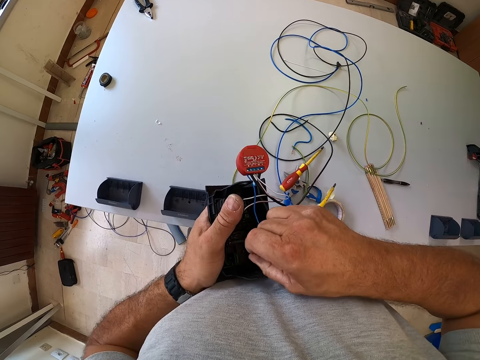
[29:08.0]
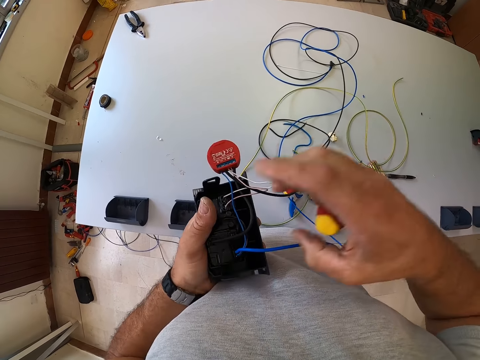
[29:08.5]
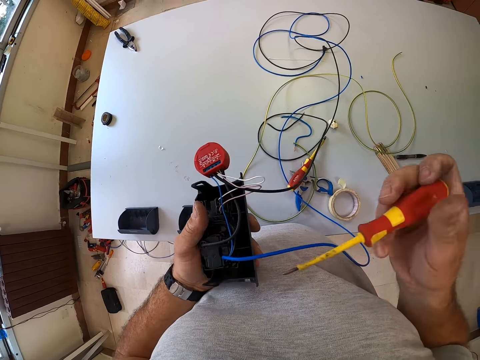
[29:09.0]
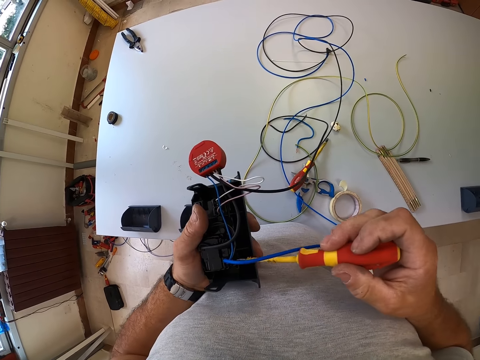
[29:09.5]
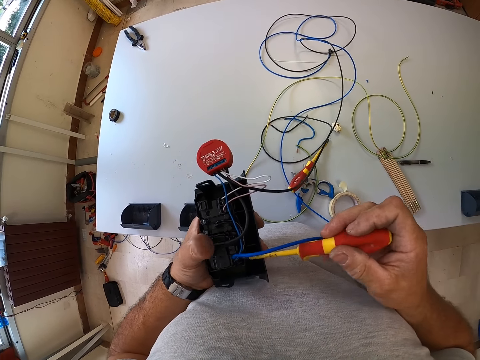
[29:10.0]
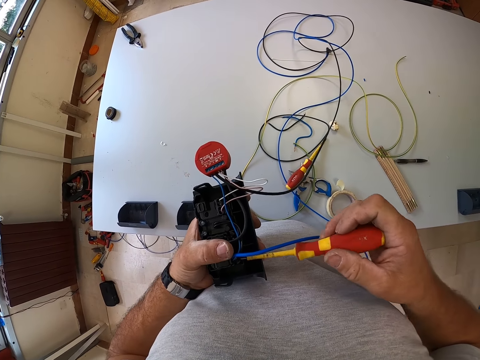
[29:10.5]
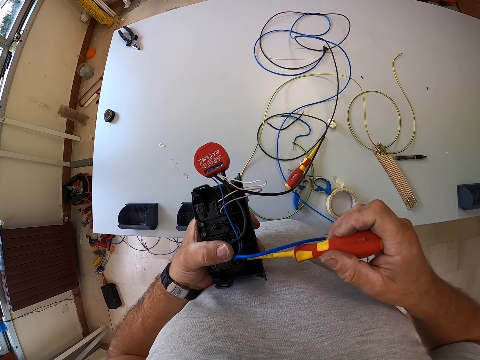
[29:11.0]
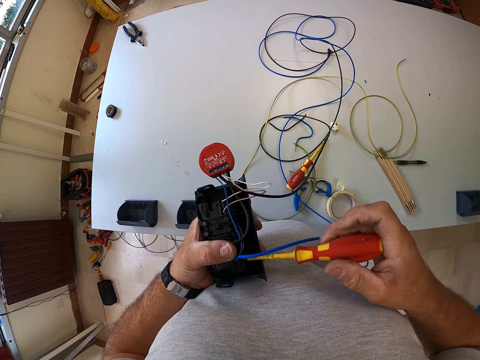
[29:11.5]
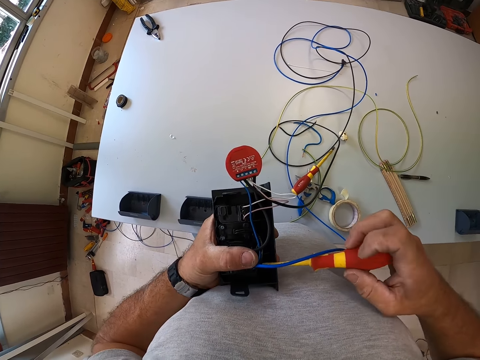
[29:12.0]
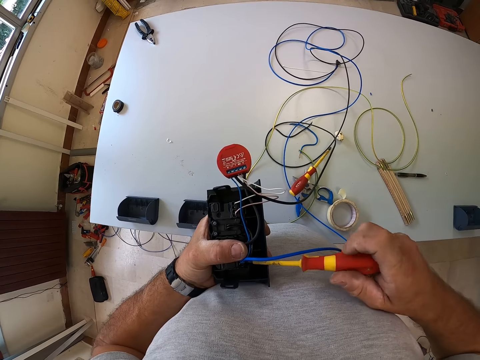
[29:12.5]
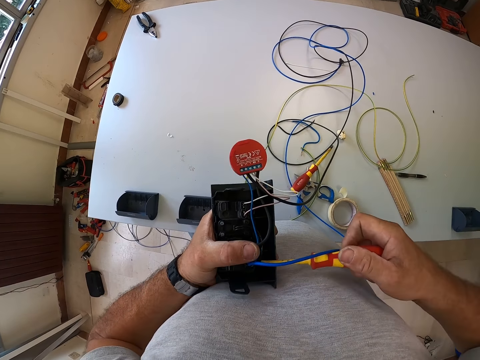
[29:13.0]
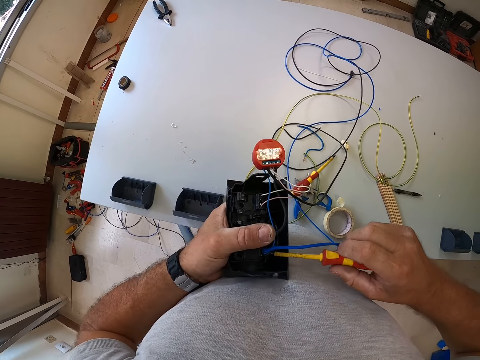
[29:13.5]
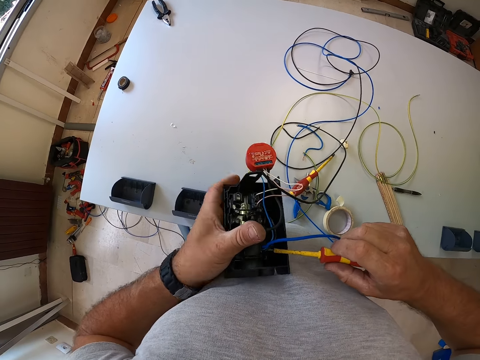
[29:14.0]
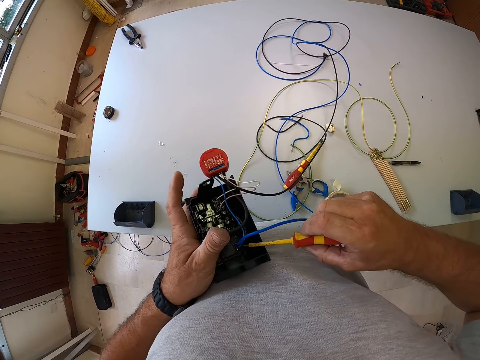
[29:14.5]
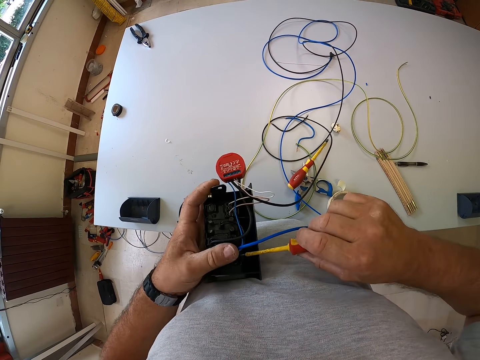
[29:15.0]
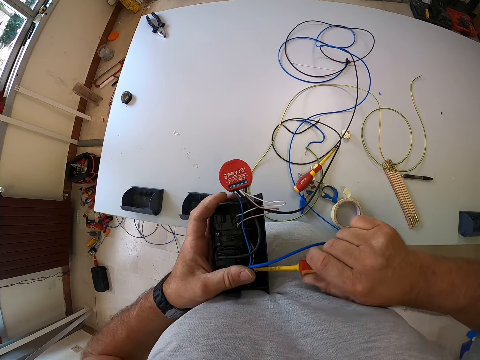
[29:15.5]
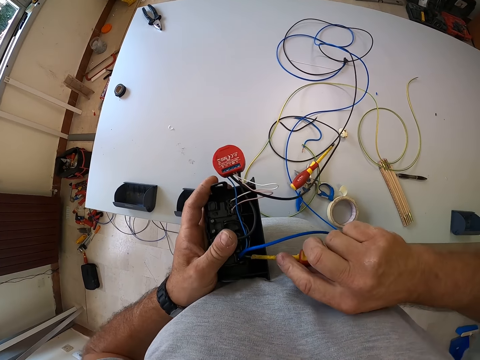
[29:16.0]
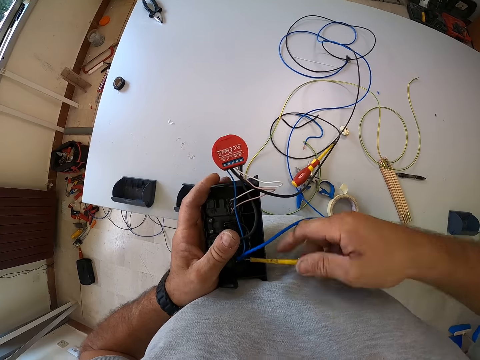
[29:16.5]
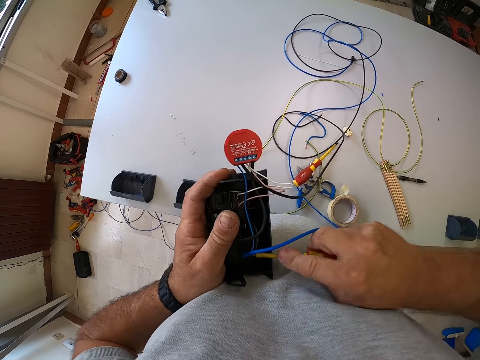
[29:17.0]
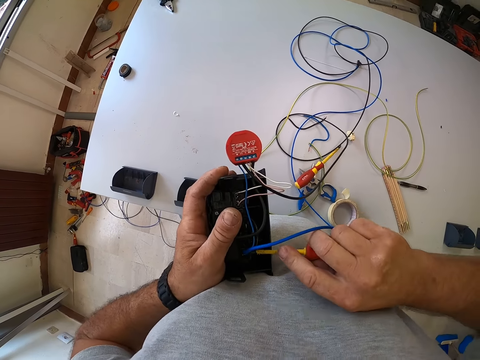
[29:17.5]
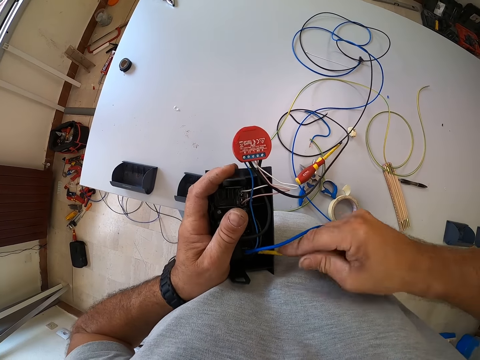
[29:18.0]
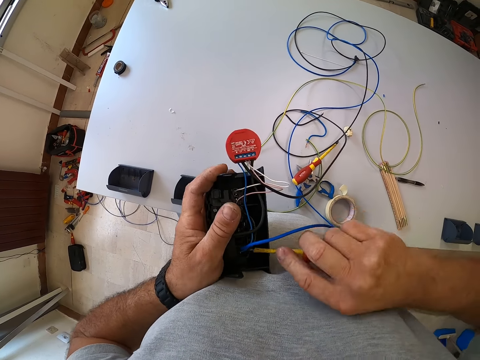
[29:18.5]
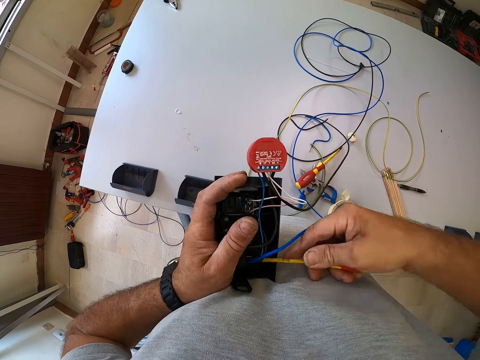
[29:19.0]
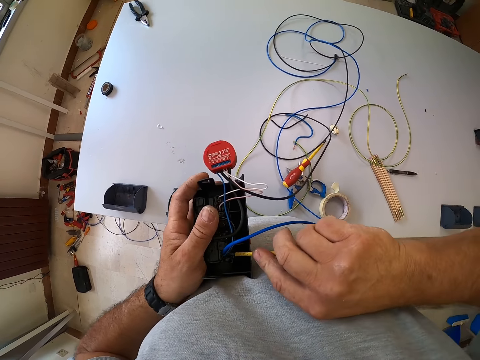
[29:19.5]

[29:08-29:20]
The camera wearer withdraws his hand from the cable. He inserts the screw in the socket. He tightens the screw of the socket with the screwdriver.

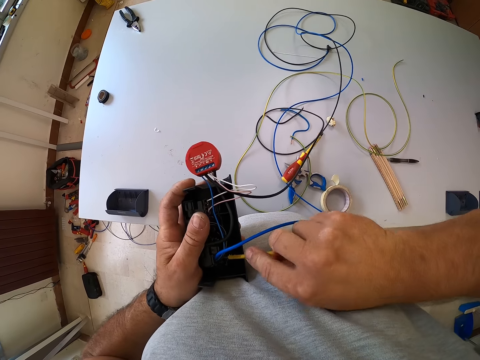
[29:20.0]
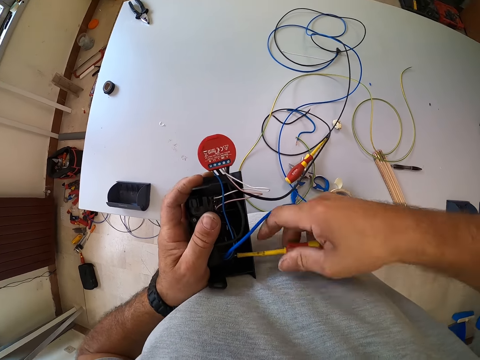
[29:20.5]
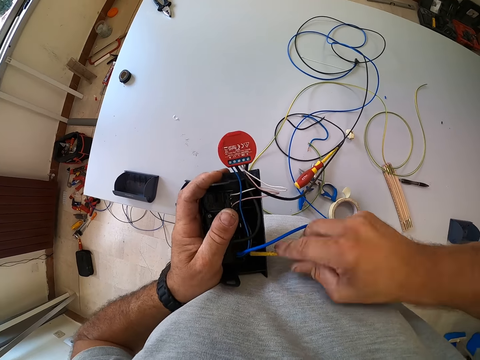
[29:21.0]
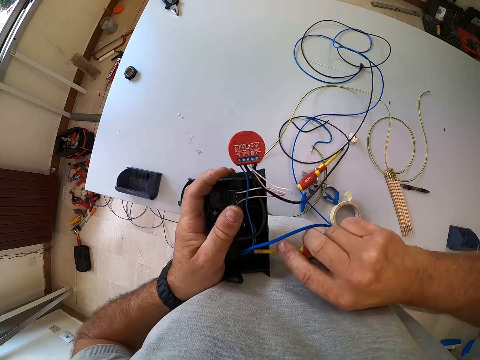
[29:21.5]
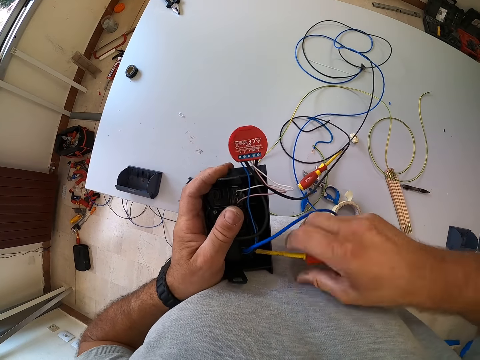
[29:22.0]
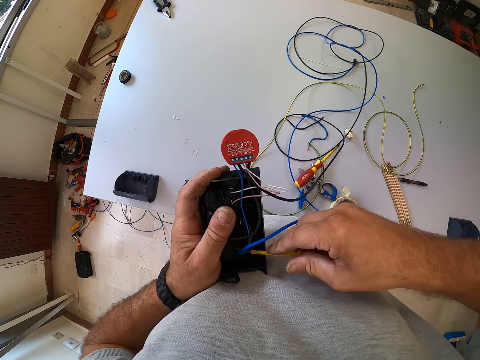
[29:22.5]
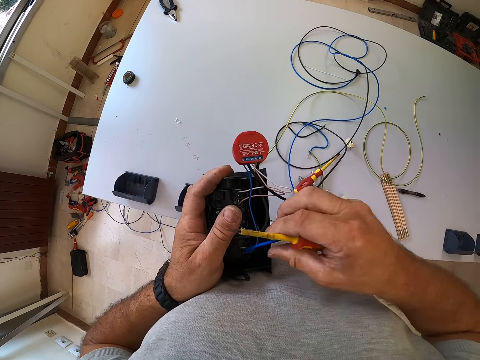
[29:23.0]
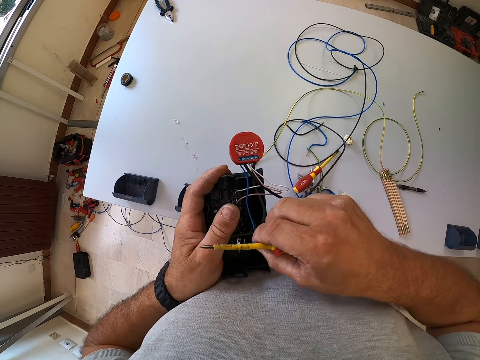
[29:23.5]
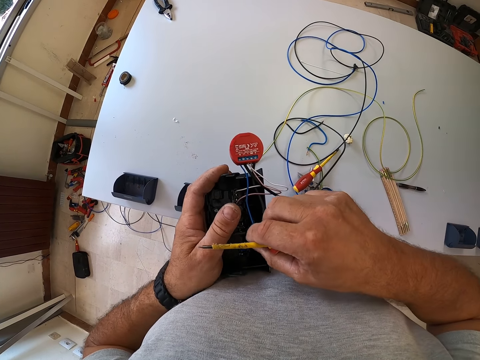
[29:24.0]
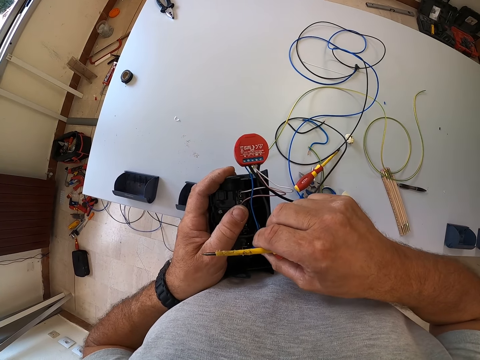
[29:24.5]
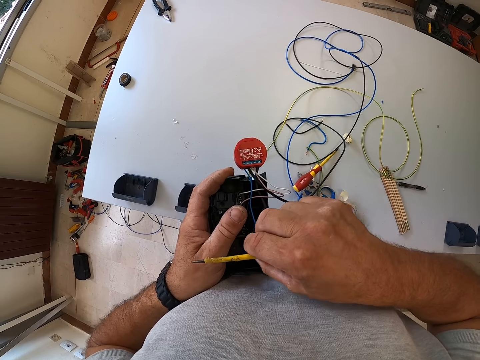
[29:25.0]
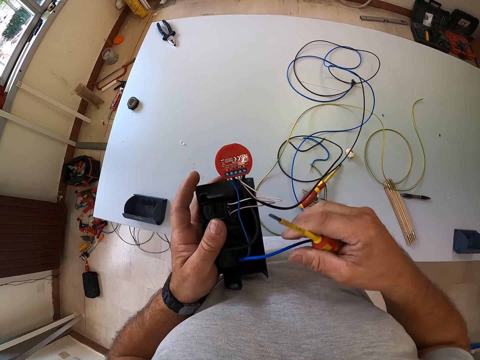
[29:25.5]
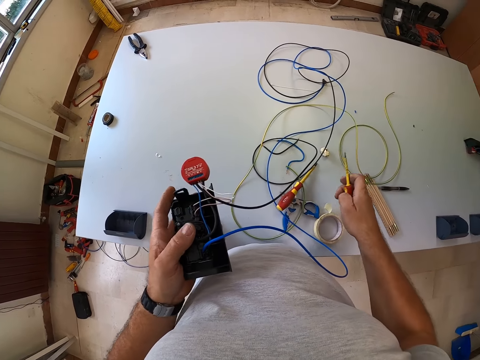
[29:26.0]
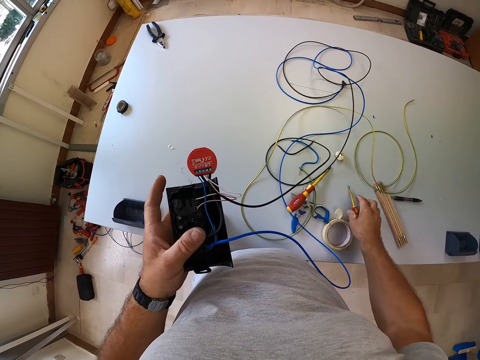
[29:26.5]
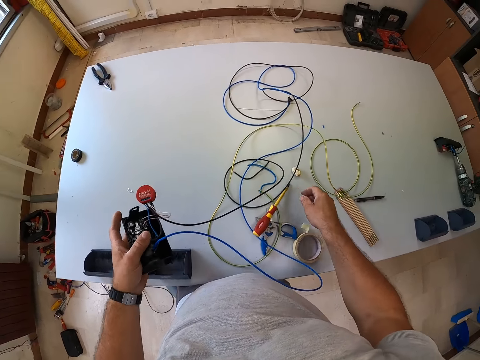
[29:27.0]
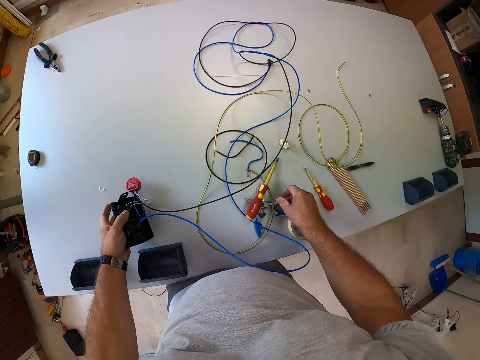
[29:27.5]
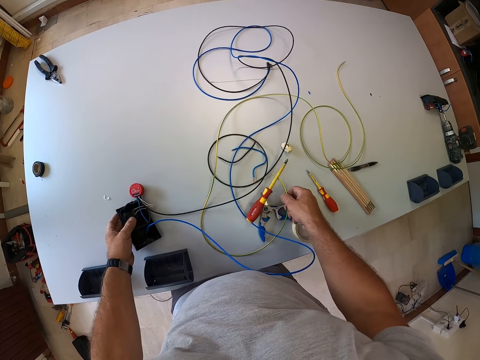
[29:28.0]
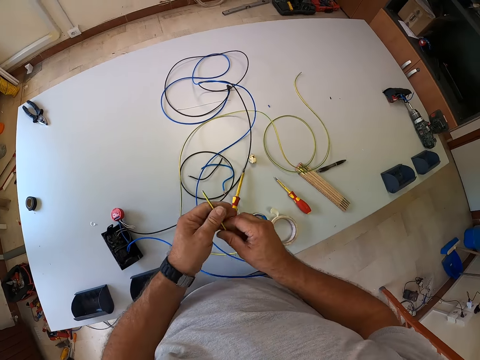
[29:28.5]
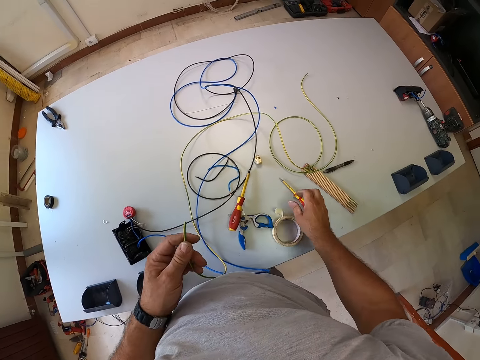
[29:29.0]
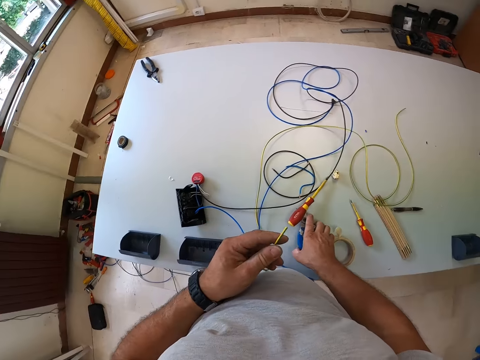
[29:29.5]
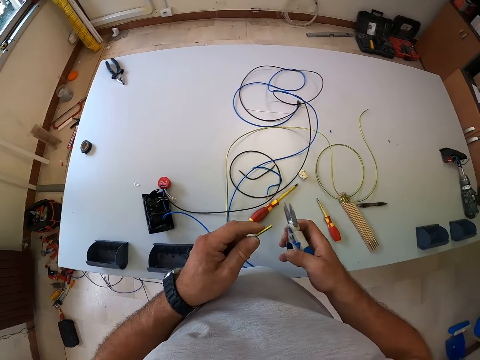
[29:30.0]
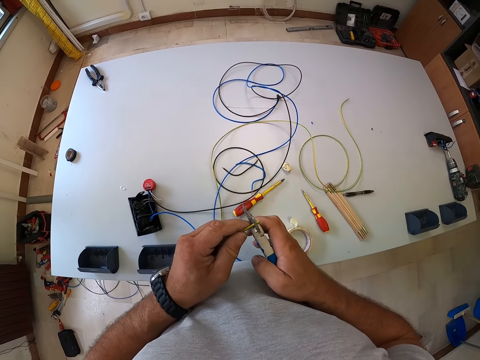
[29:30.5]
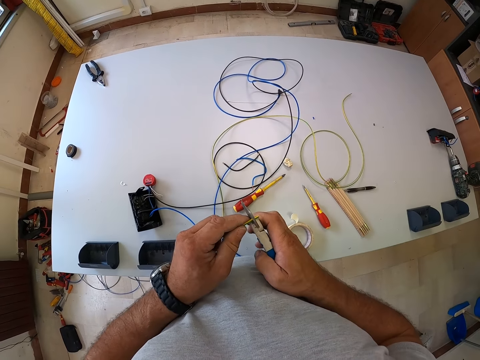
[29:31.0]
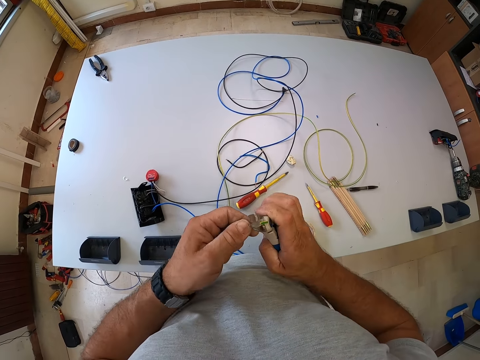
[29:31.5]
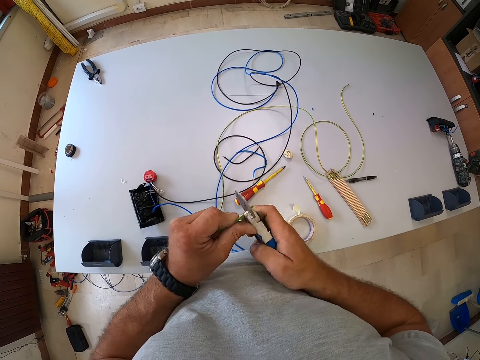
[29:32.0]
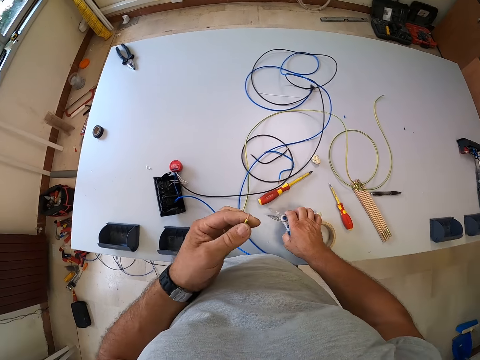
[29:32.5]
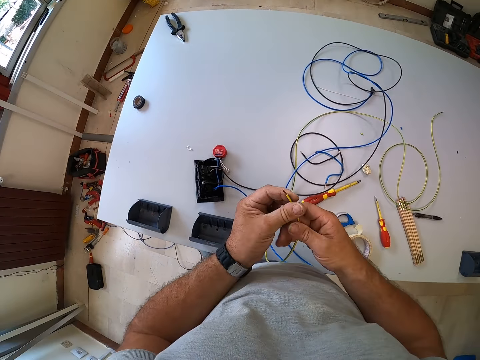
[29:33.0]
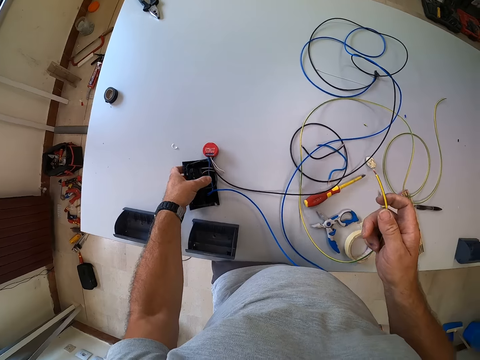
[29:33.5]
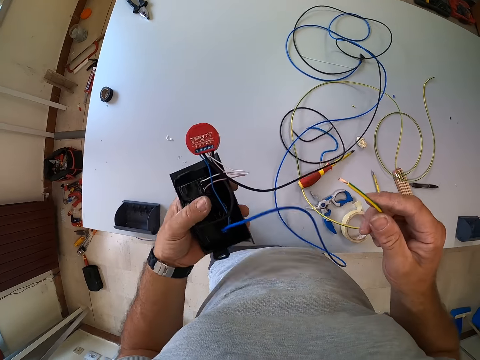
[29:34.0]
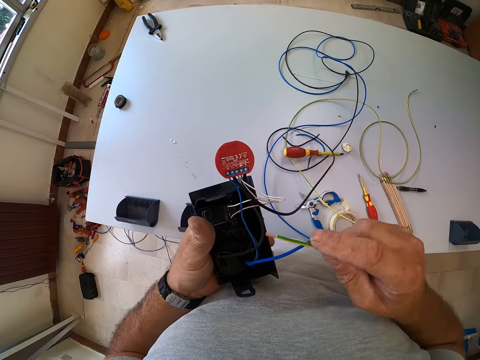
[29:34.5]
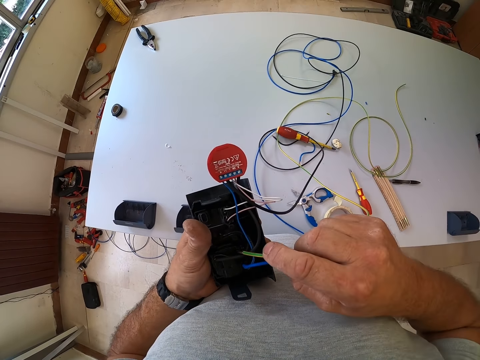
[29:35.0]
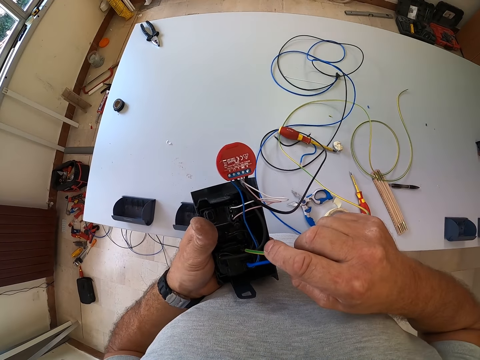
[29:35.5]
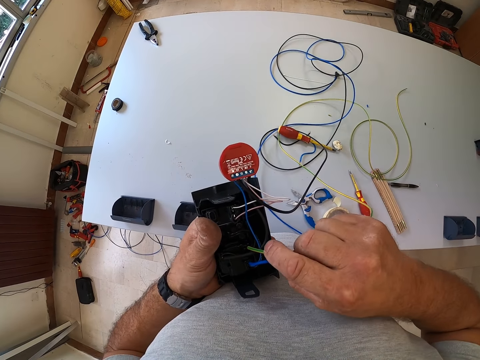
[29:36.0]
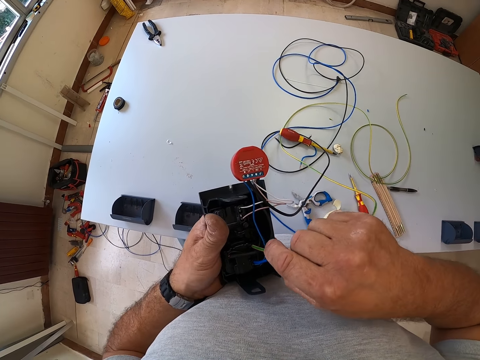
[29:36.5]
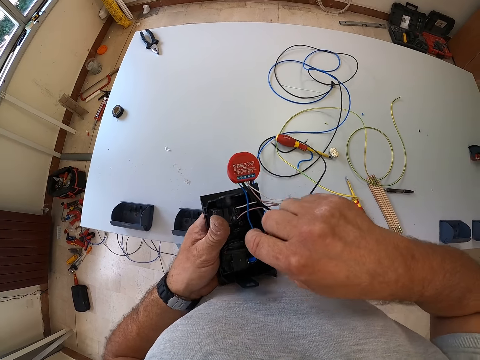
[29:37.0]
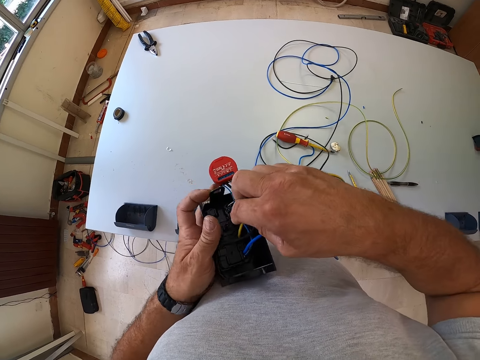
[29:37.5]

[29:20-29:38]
The camera wearer removes the screw from the socket. He picks up an electric cable. He checks the wire in the socket. He pushes the electric cable in the socket. He withdraws his hand from the cable. He drops the screwdriver on the table. He puts the screw on the table. He drops the socket on the table. He picks up the wire from the table. He holds the electric cable with both hands. He picks up the pliers or cable stripper from the table. He cuts the wire with the pliers. He strips the cable. He drops the pliers on the table. He picks up the socket from the table. He inserts the wire into the socket.
